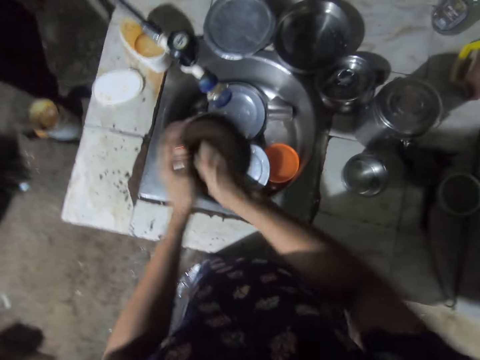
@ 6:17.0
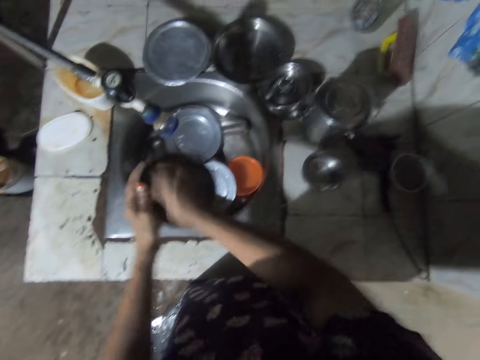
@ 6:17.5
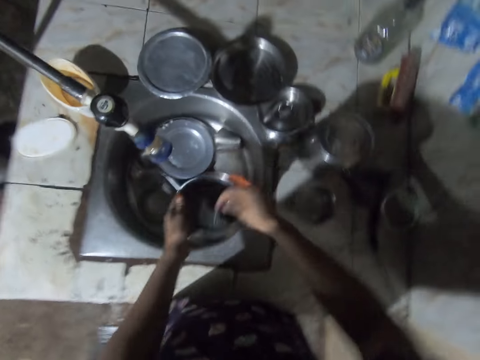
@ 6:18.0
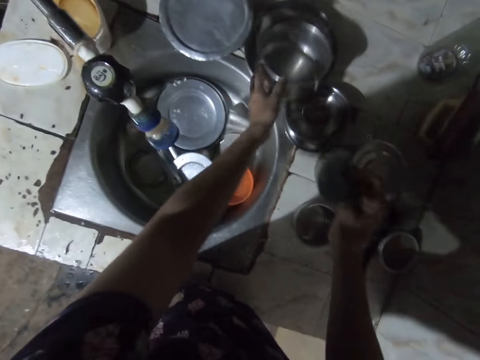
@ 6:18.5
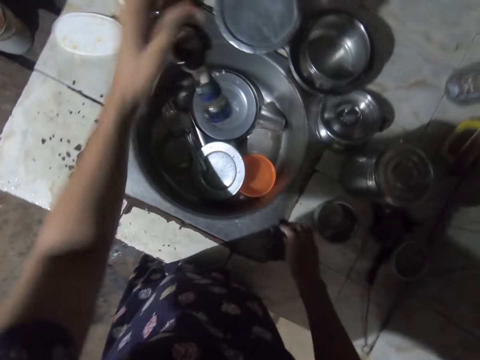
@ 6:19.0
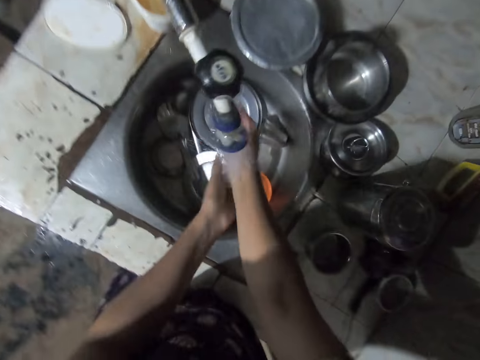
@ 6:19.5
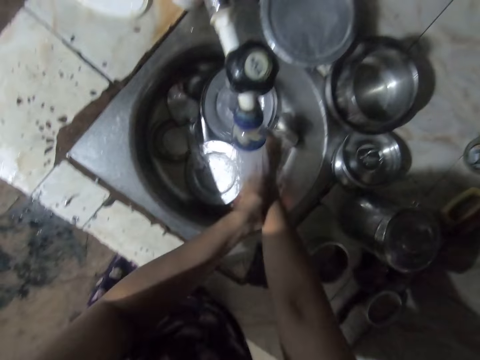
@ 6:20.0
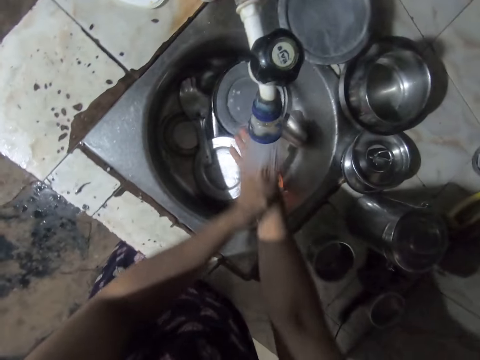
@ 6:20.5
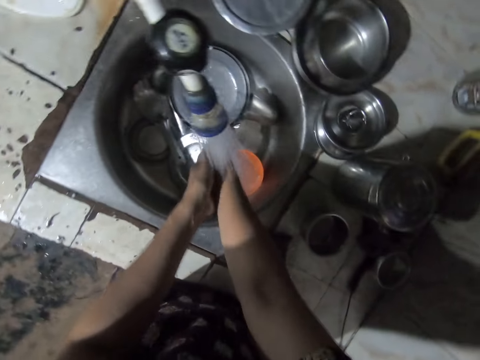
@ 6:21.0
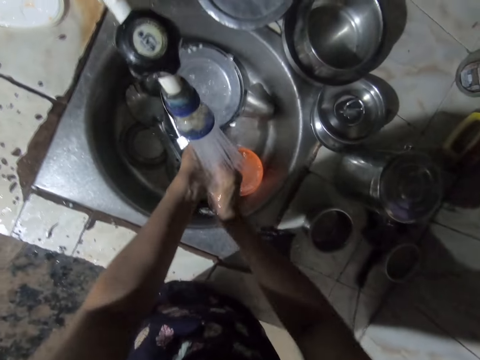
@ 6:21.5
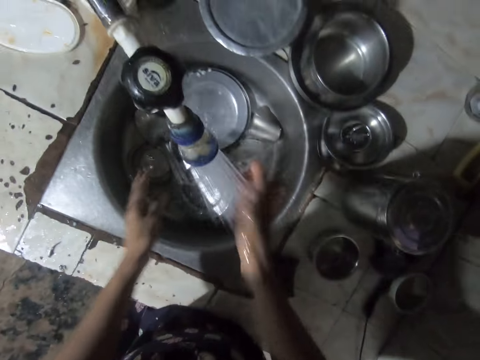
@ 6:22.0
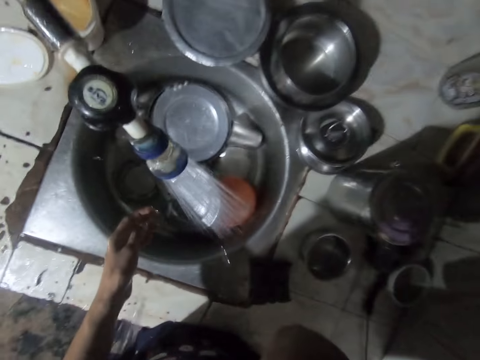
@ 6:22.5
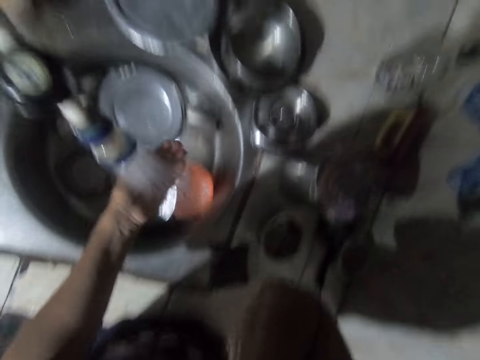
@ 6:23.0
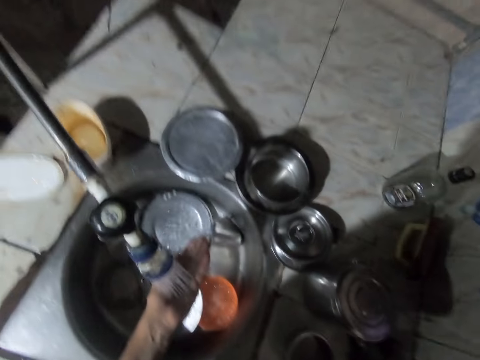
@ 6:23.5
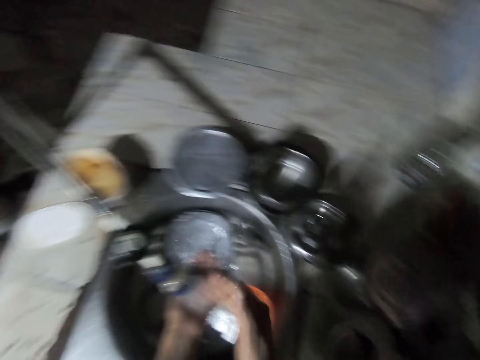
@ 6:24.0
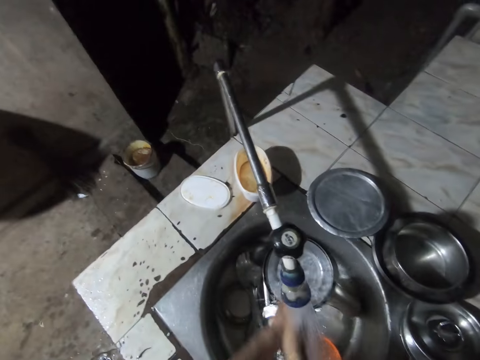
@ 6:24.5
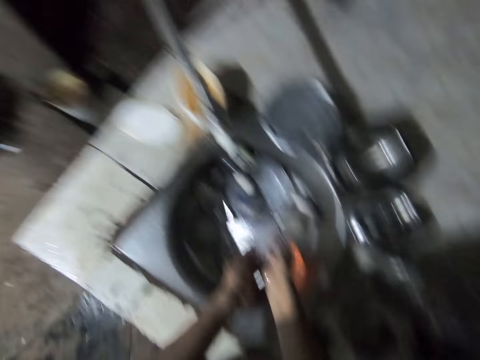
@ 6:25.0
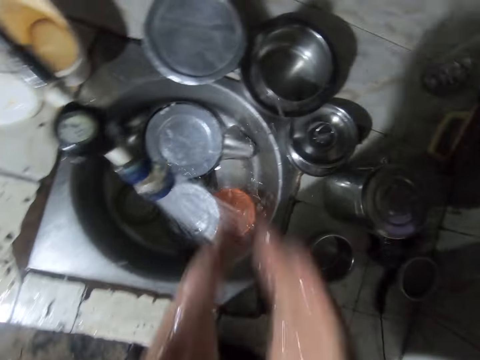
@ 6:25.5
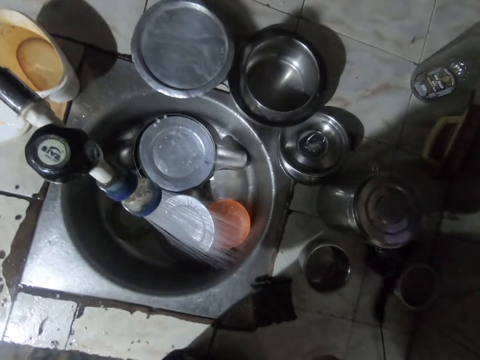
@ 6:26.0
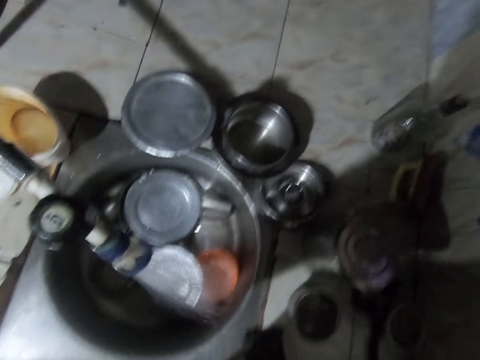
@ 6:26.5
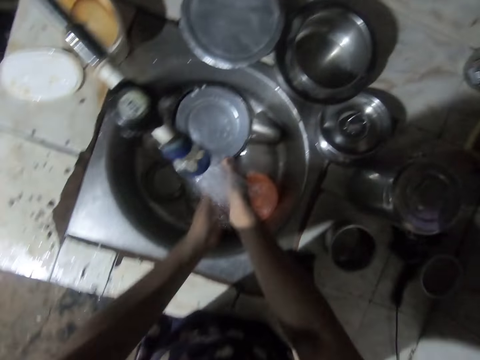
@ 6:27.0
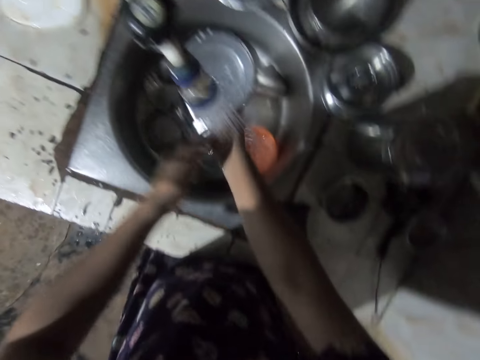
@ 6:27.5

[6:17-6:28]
The camera wearer puts the tin in the lid. They open the tap. They wash their hands. They lift their hand, rinse the hand, and rinse the hands. They lift their hands and rinse the hands.

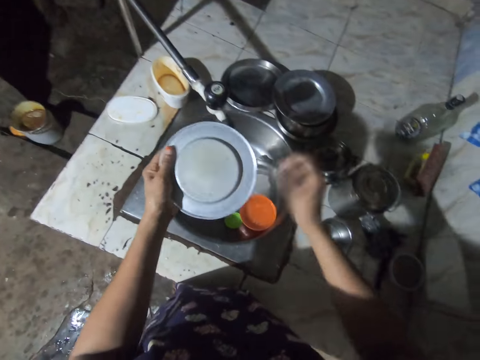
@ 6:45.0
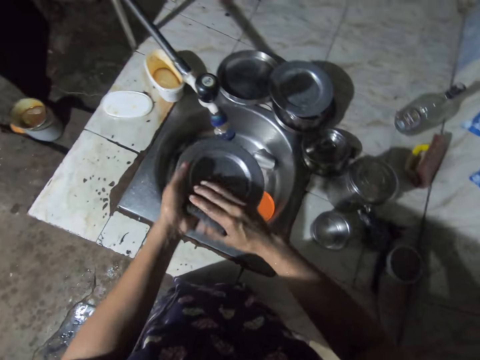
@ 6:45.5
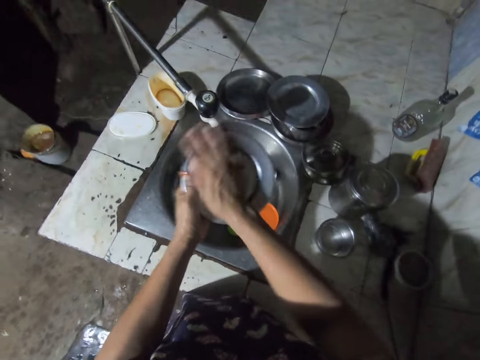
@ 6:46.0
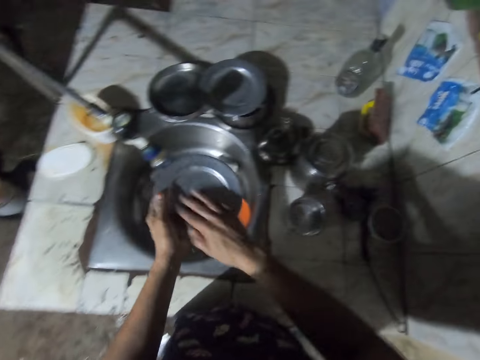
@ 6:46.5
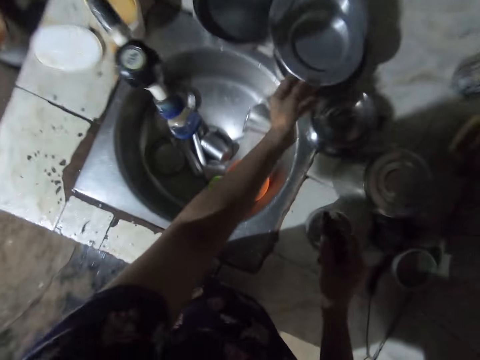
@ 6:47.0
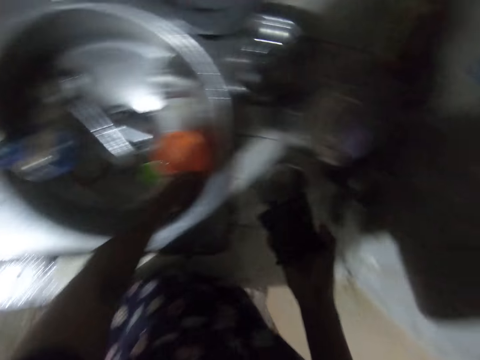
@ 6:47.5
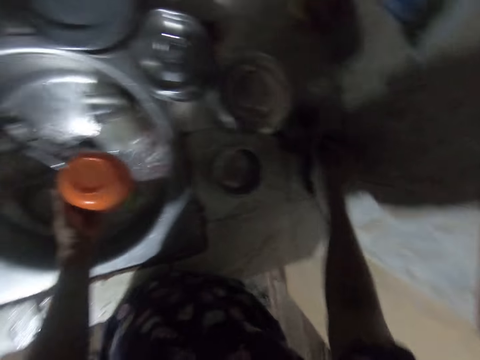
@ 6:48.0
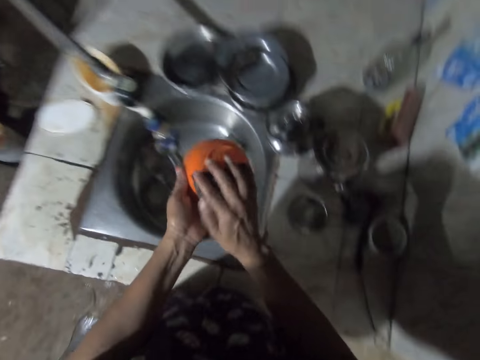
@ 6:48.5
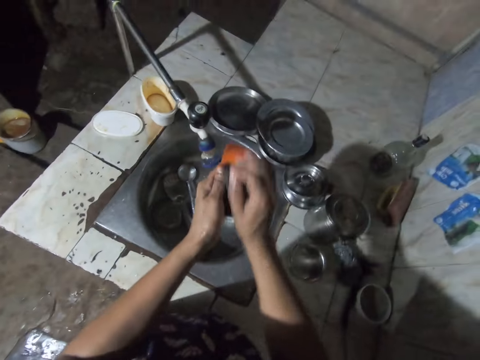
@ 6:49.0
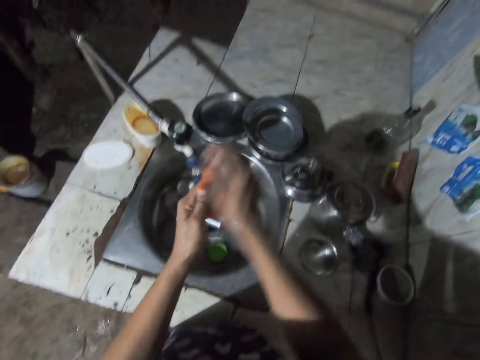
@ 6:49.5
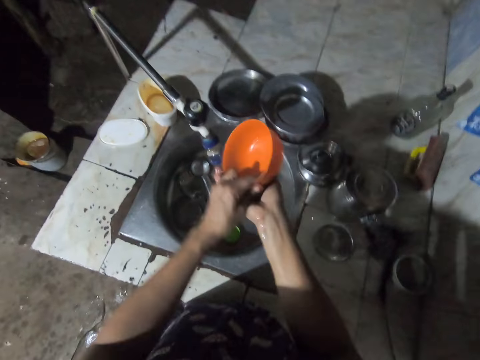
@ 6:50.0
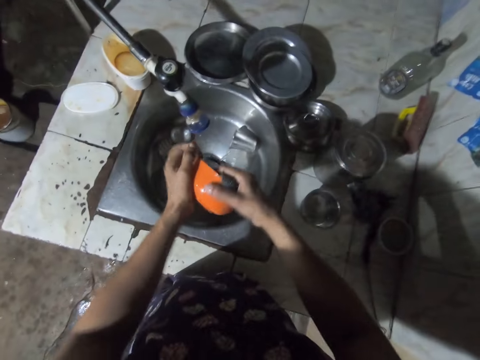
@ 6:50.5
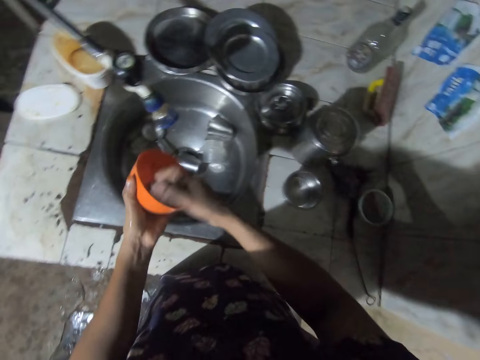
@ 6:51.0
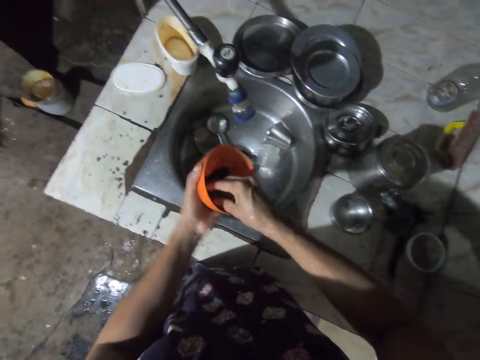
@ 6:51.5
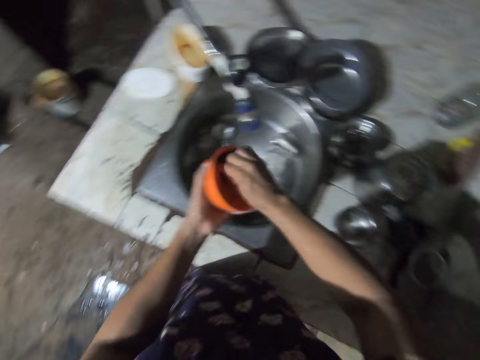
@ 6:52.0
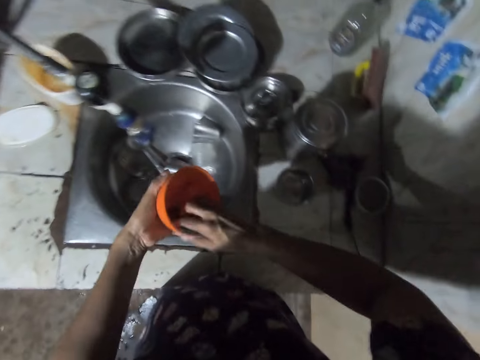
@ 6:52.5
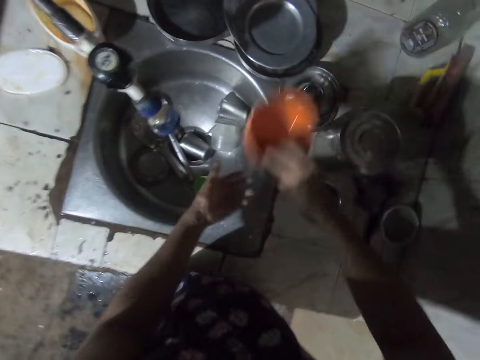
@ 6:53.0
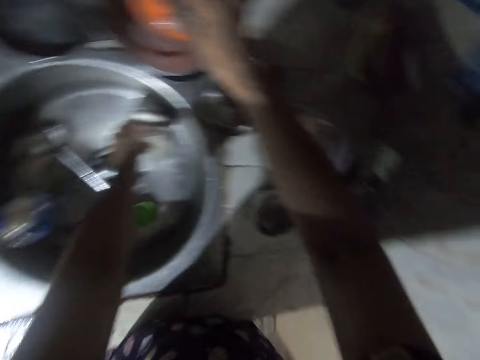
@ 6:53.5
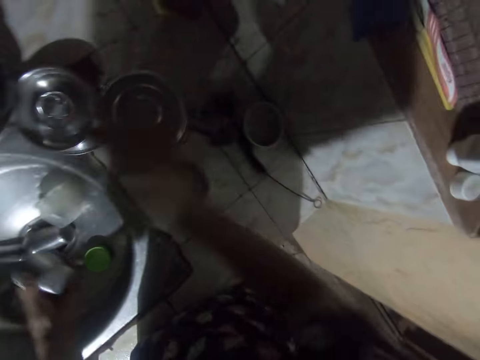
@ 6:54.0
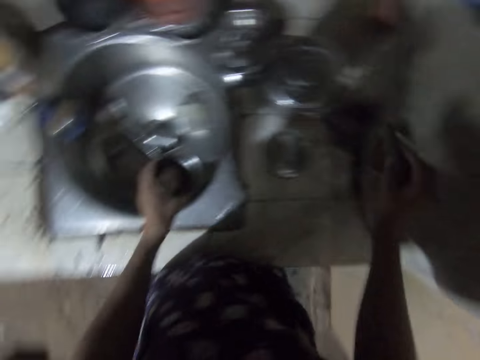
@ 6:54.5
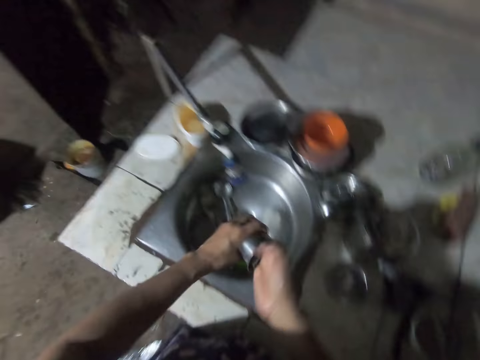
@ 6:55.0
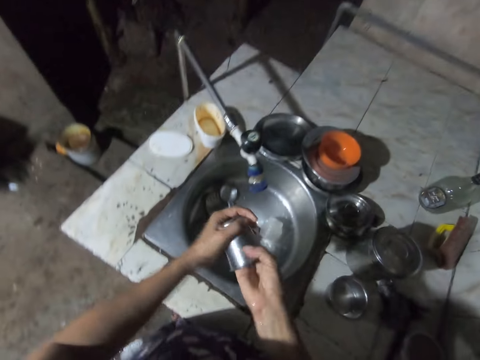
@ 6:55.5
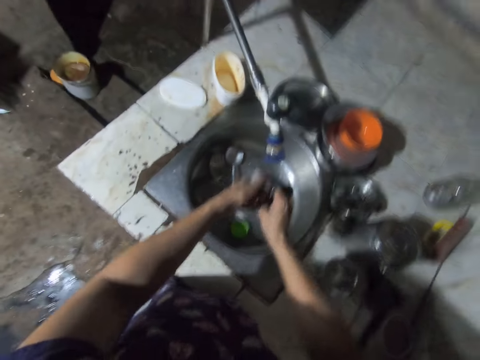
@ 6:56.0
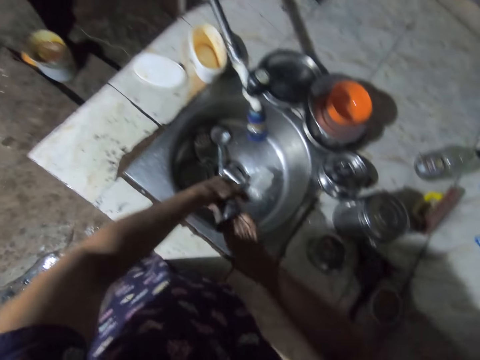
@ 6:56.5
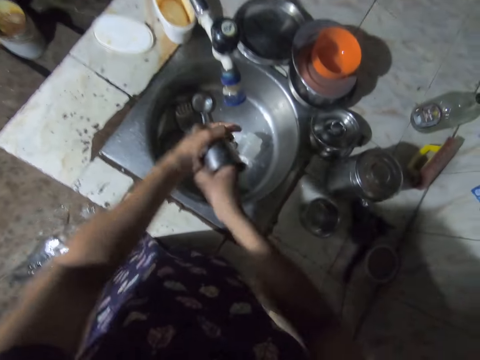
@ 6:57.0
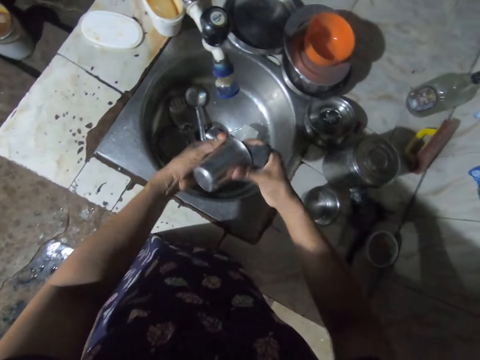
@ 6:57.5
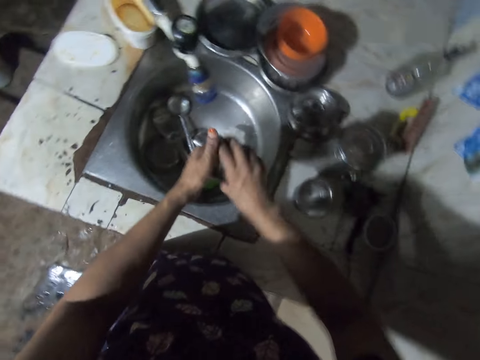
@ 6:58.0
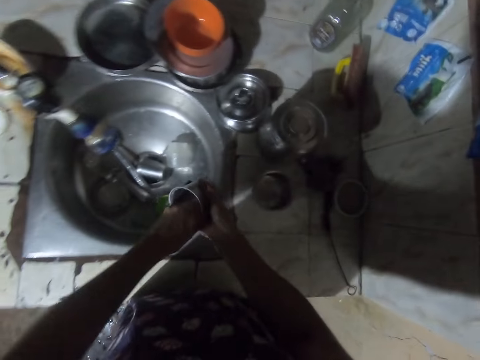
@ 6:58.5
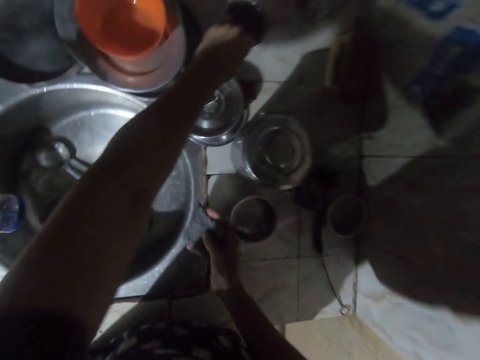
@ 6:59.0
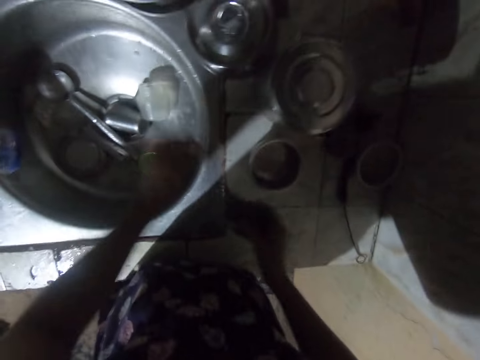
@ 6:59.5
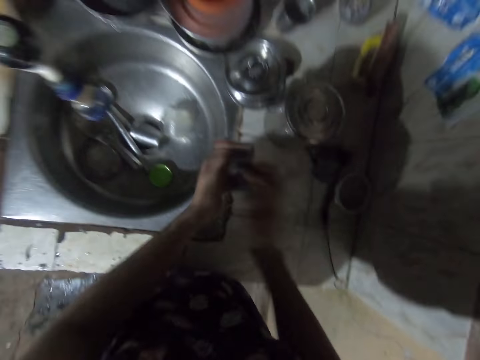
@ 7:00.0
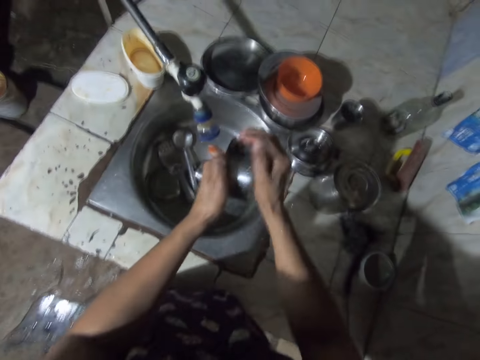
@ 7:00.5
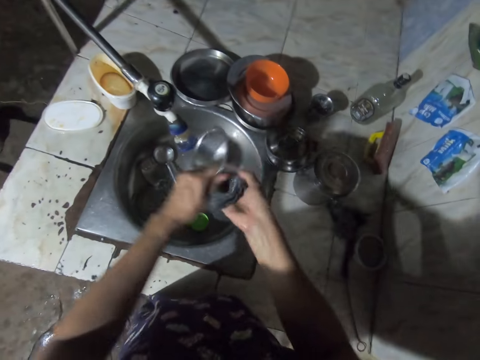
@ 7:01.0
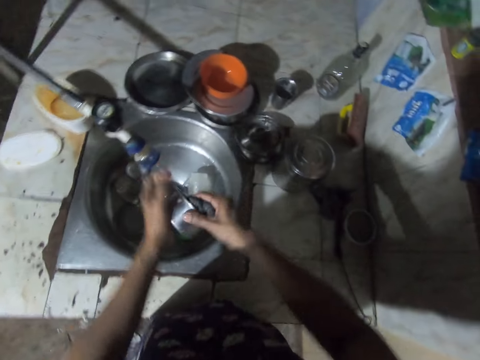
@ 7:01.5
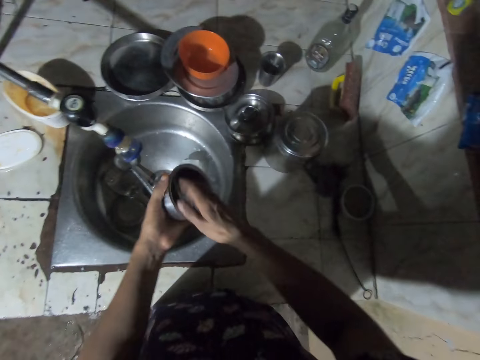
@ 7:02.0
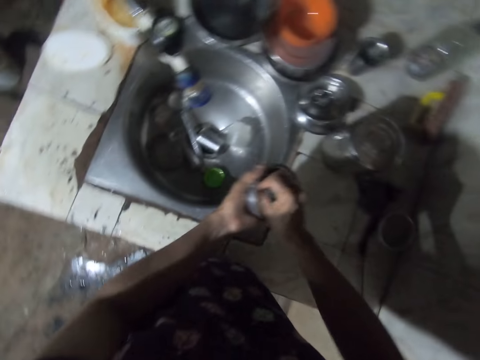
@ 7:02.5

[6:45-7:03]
The camera wearer puts the plate on the lid. They pick up a bowl. They put the sponge in the soap. They wash the bowl. They pick up a tumbler. They put the bowl on the plate. They put the sponge in the soap. They wash the tumbler. They put the tumbler on the counter top. They pick up a tin and wash the tin.
